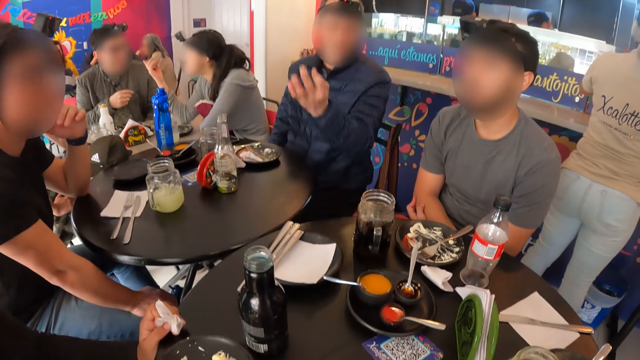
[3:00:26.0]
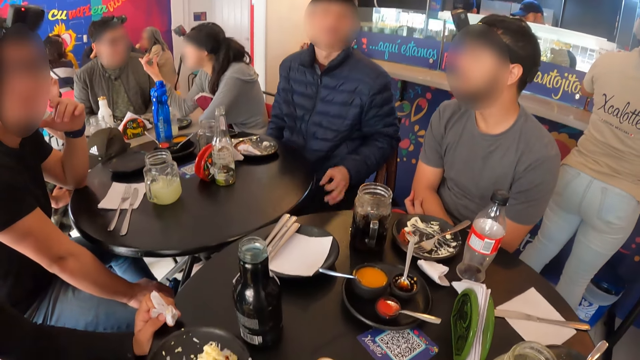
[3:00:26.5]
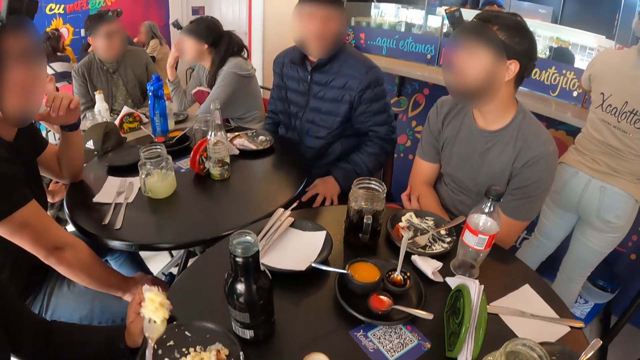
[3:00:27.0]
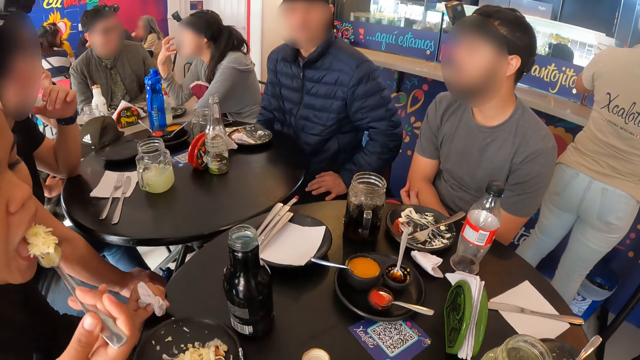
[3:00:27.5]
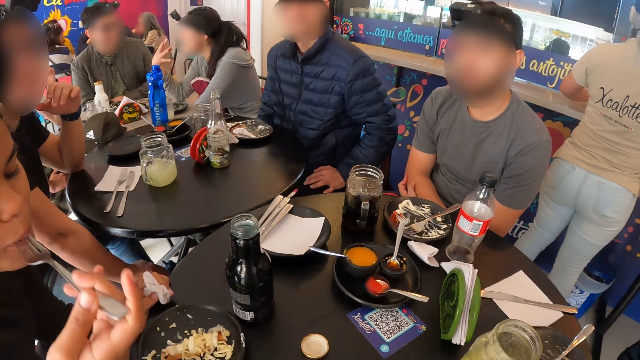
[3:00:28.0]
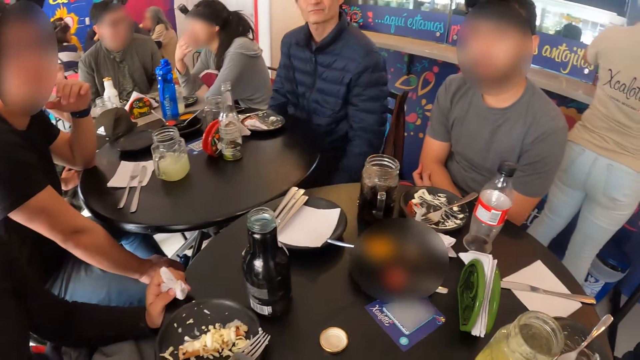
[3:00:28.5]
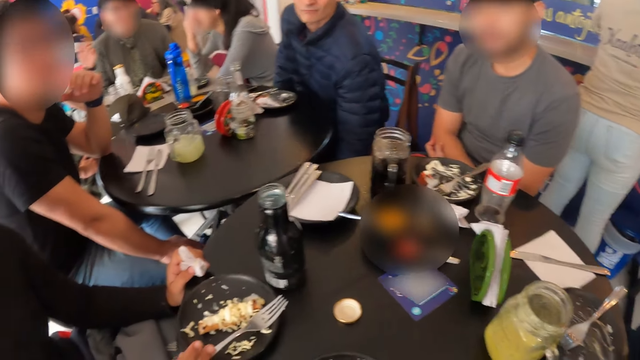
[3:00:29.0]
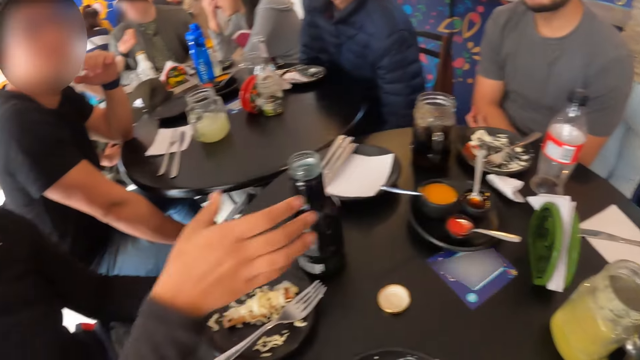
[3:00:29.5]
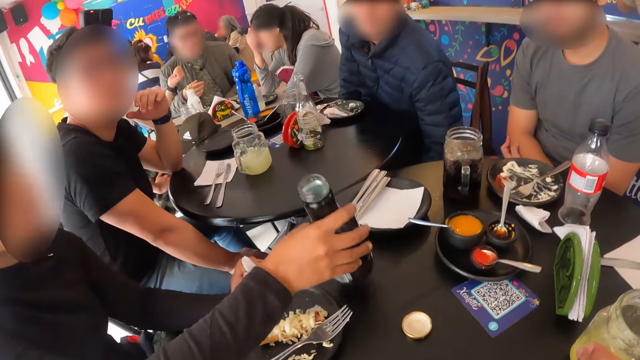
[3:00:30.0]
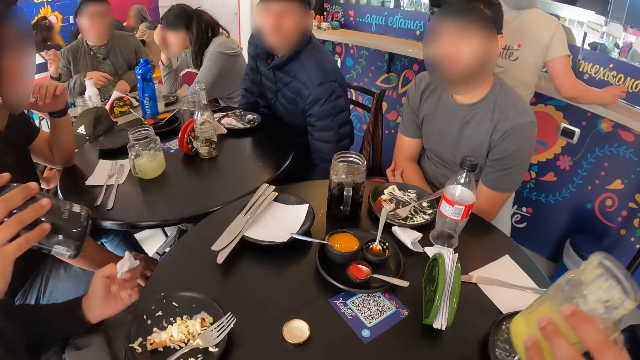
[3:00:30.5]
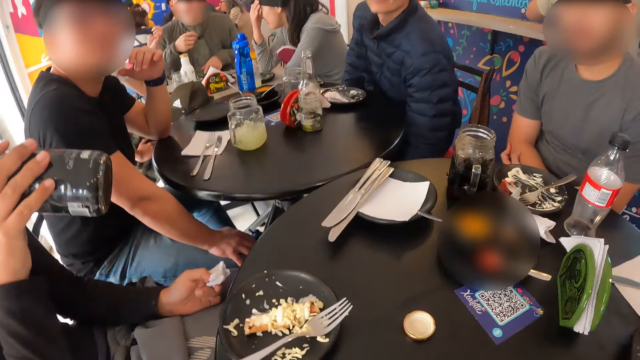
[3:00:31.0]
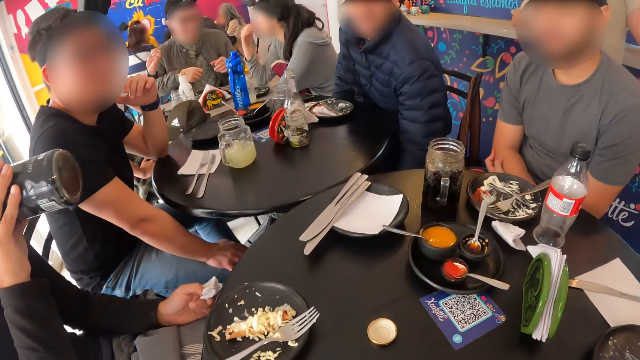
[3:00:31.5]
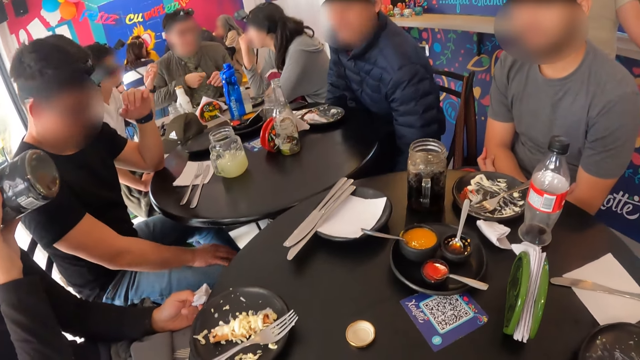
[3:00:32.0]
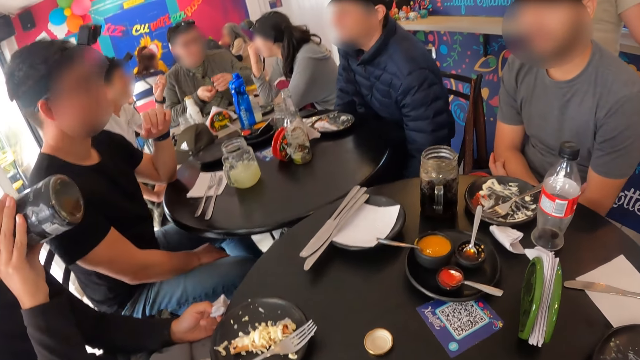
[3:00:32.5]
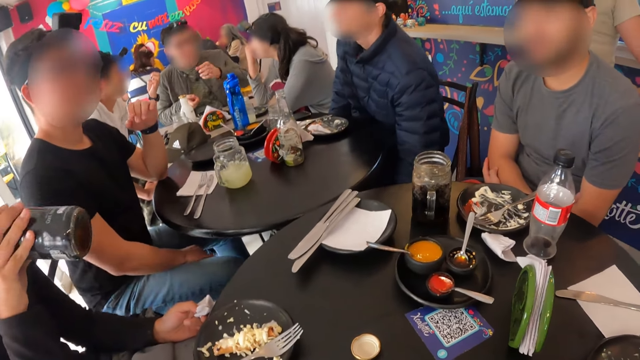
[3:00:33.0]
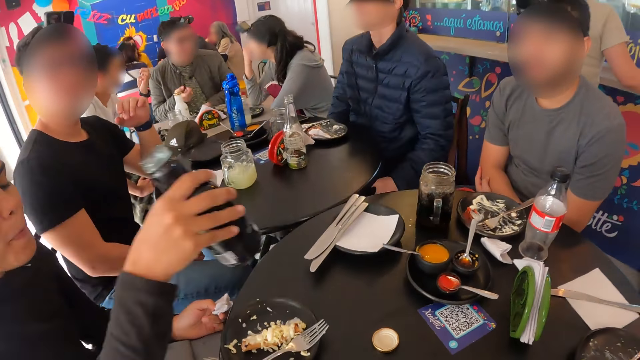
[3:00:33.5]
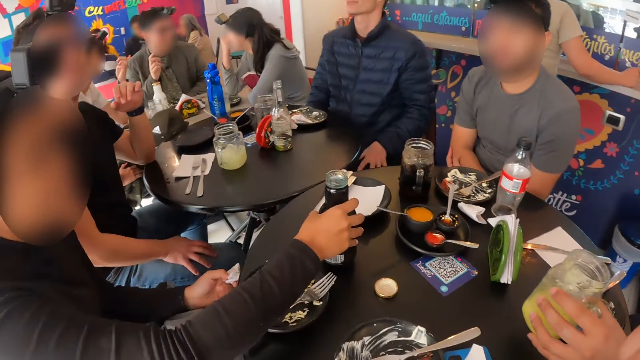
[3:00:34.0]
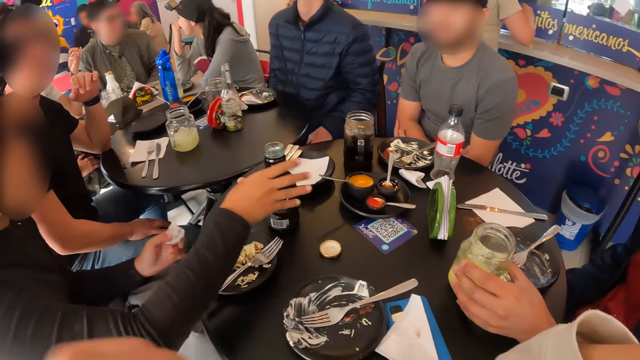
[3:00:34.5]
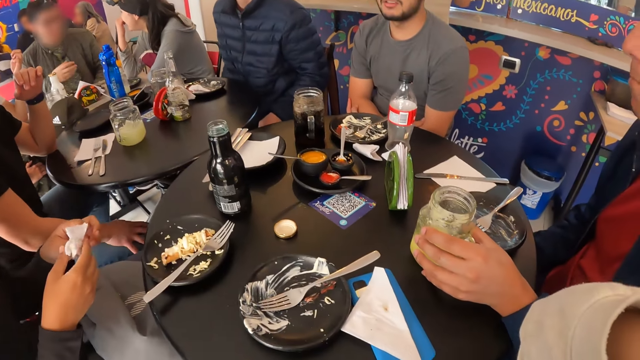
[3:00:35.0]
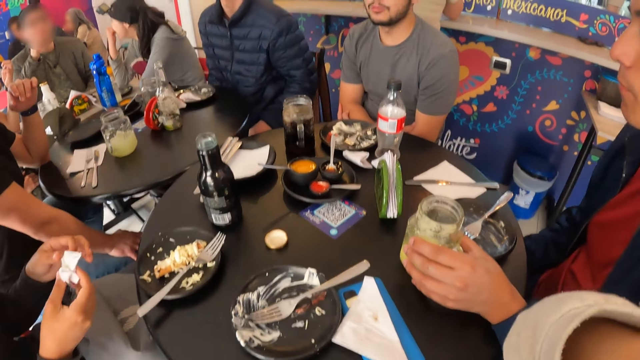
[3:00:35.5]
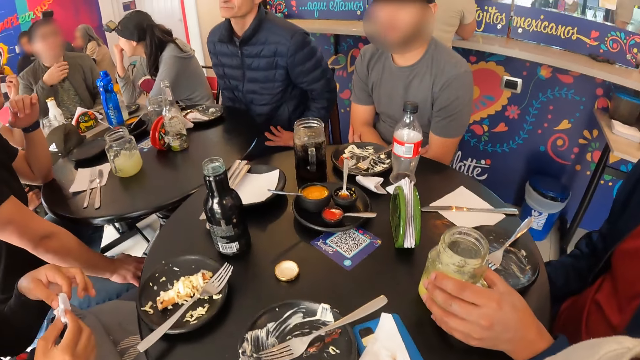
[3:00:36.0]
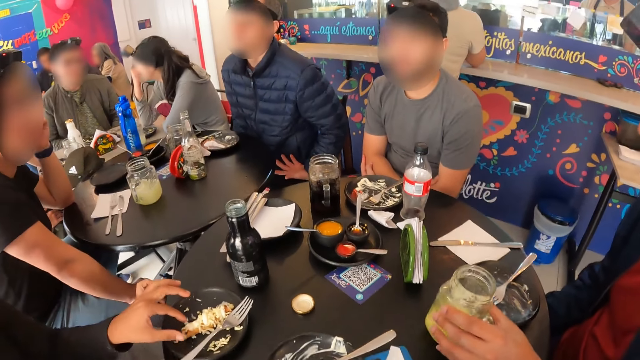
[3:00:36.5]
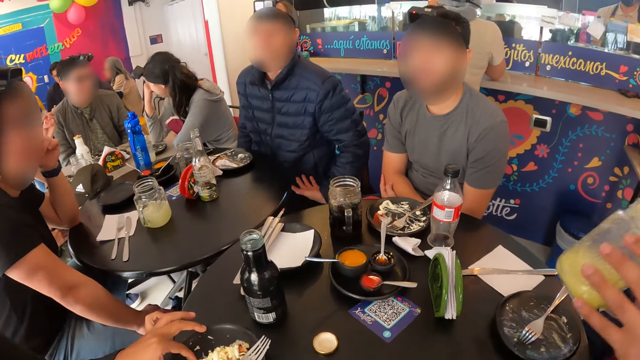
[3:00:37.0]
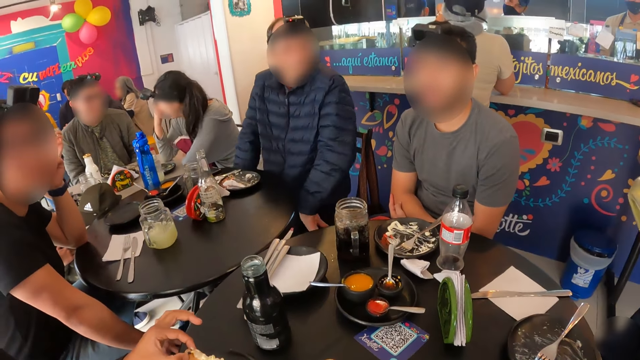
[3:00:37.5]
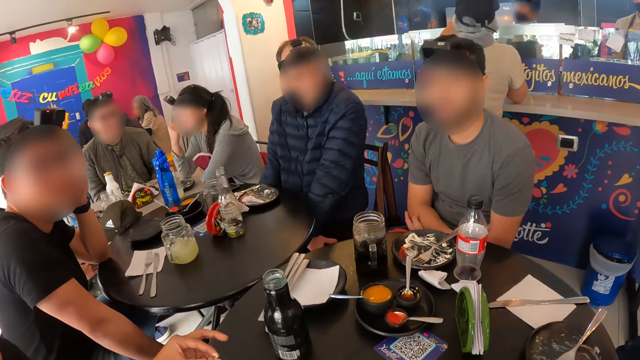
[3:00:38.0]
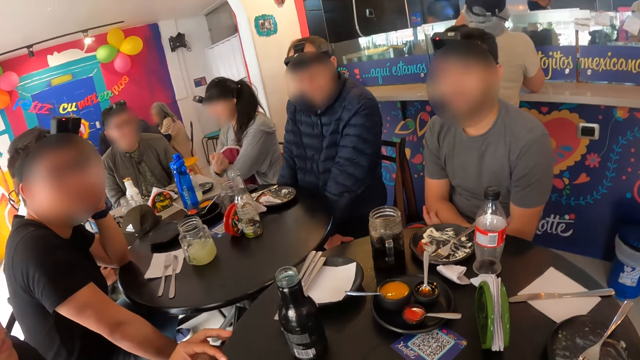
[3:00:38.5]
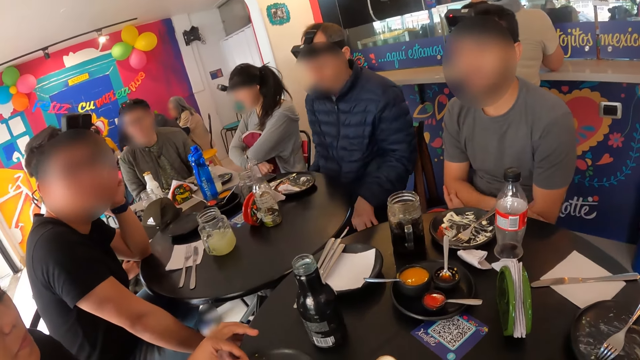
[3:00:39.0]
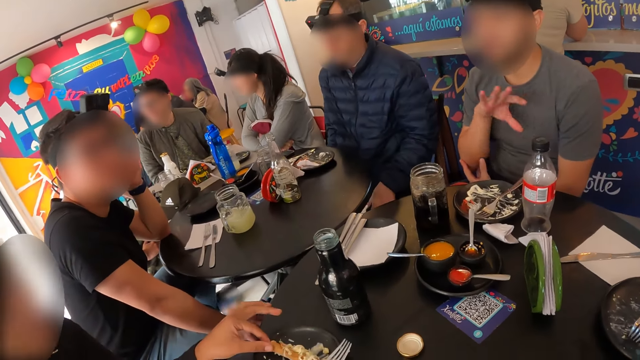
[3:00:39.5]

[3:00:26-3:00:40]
A person gestures. Another person gestures. A woman picks some tacos from the plate with the fork in her right hand. The woman scoops food and eats the tacos on the fork in her right hand. A third person bends. The second person touches their face. The woman picks a bottle of soda on the table with her right hand. A man picks the cup of juice or glass on the table with his left hand. The woman drinks soda from the bottle of soda in her right hand. The man drinks juice. The third person scratches their leg. The camera wearer looks around. The third person puts their hand on the lap. The man drops the cup of juice on the table with his left hand. The woman drops the bottle of soda on the table with her right hand. The woman stretches a serviette. The woman cleans her hands with the tissue paper in her left hand. The camera wearer touches their face. The man picks the cup of juice on the table with his left hand. The woman adjusts some tacos on the plate with her left hand and takes a snack on the plate. The man sips juice from the glass.

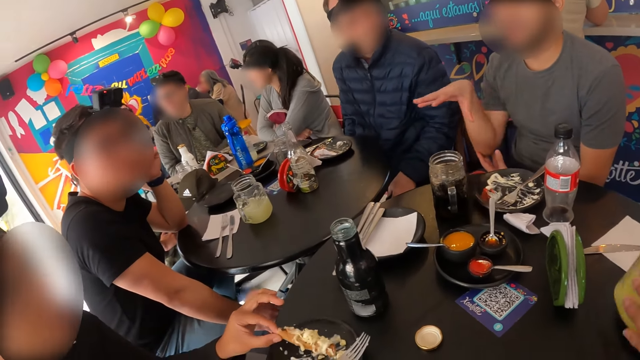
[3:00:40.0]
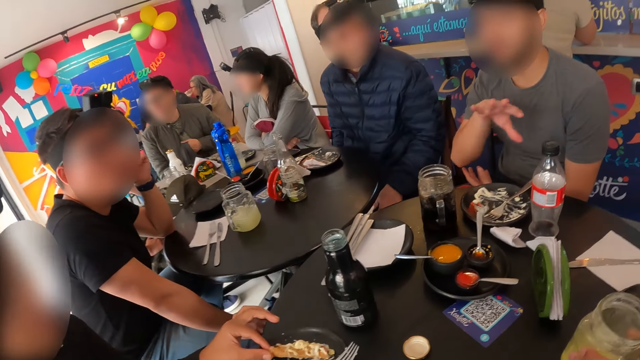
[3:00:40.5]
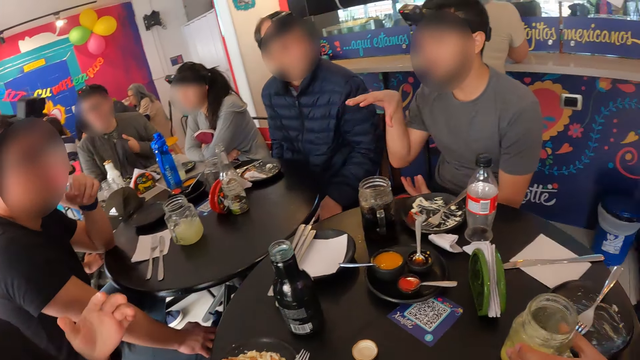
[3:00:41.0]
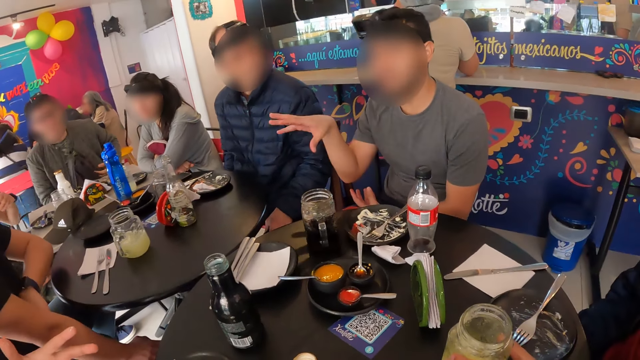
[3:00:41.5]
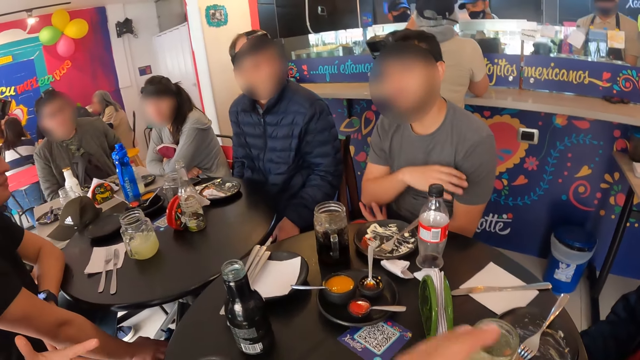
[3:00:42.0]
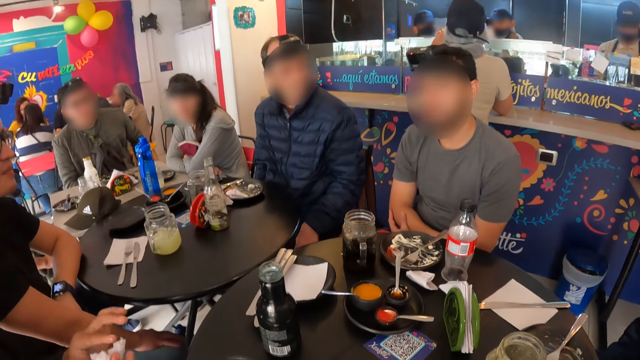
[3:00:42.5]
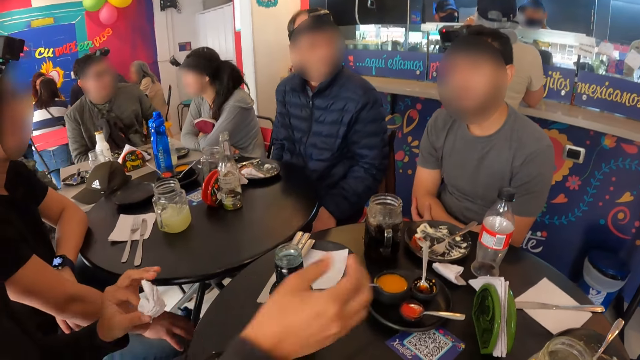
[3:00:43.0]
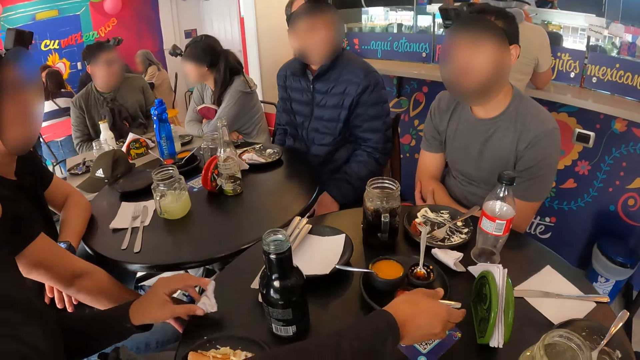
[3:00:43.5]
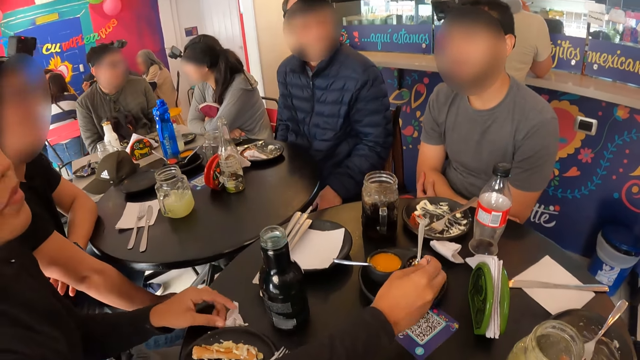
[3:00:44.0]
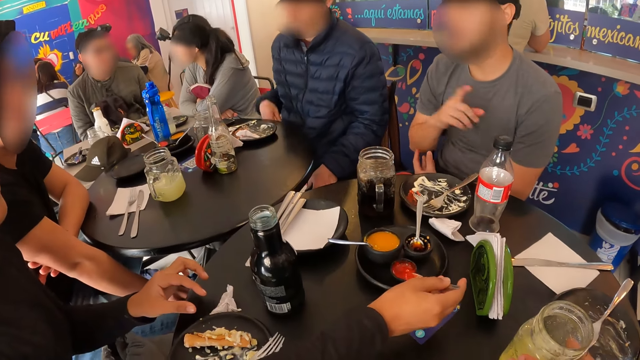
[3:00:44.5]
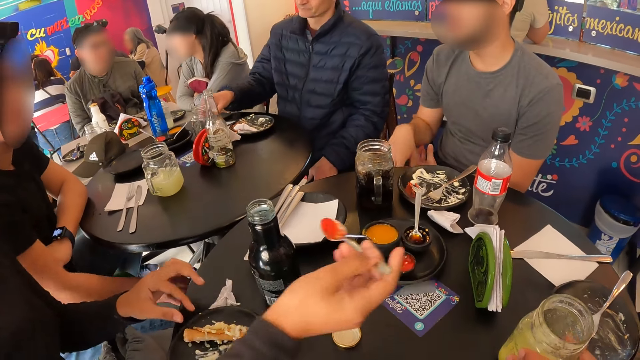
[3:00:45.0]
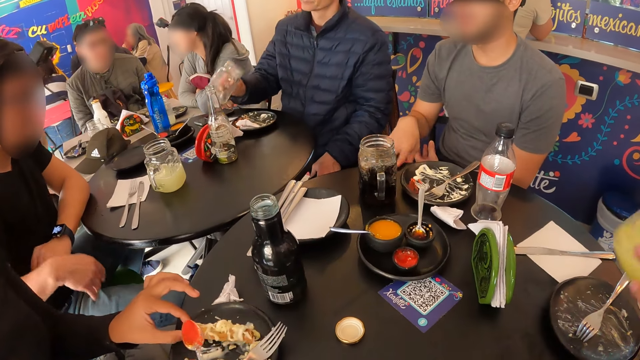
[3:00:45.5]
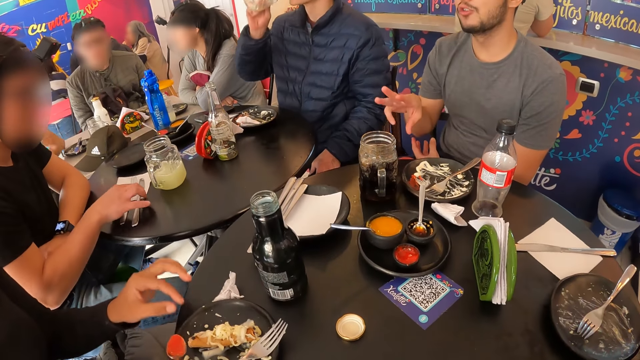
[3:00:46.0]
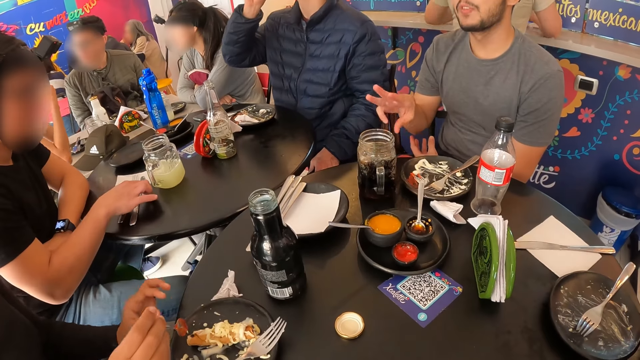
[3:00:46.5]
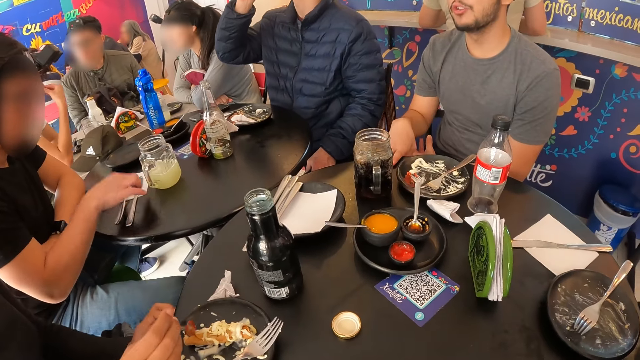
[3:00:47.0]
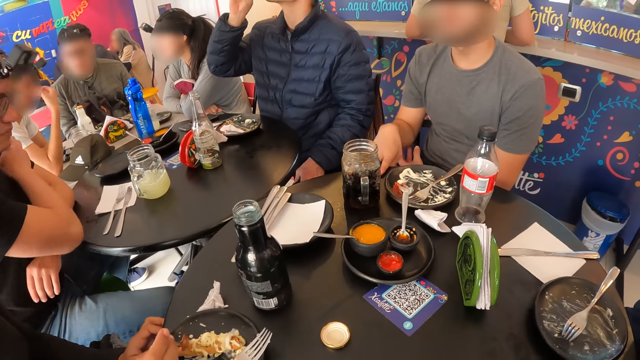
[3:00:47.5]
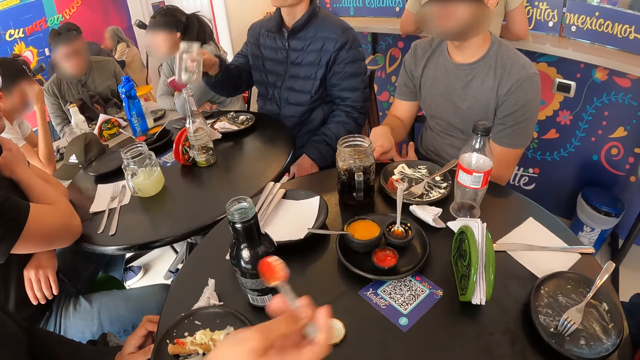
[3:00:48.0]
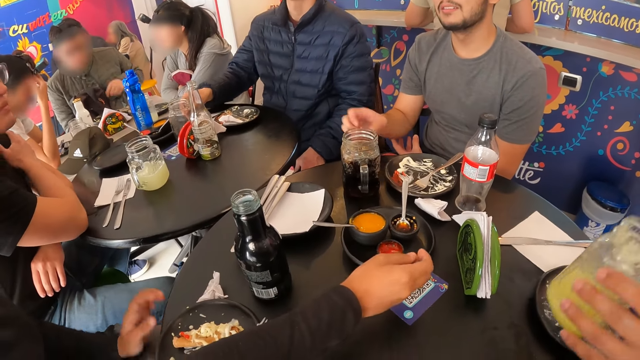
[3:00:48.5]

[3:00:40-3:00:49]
A person gestures. A man drops the cup of juice on the table with his left hand. A woman gestures. The woman cleans her hands with the tissue paper in her left hand. The woman takes some sauce from a sauce container or bowl on the table with a spoon in her right hand. The woman drops the tissue paper on the table with her left hand. The first man picks the cup of juice on the table with his left hand. Another man picks a cup of juice on the table with his right hand. The woman adjusts some tacos on the plate with her left hand and spreads sauce on the food. The other man drinks the juice in the cup of juice in his right hand. A third man adjusts a fork on the table with his right hand. The woman puts the sauce on the spoon in her right hand on the tacos in the plate. Another person moves cutleries on the table. A third person touches their face next to the second person. The second man drops the cup of juice on the table with his left hand. The woman puts the spoon in the sauce bowl.
